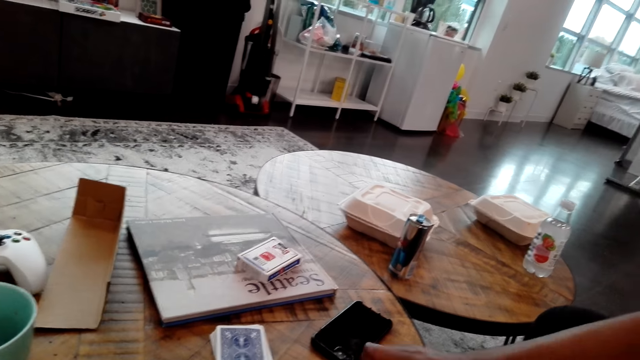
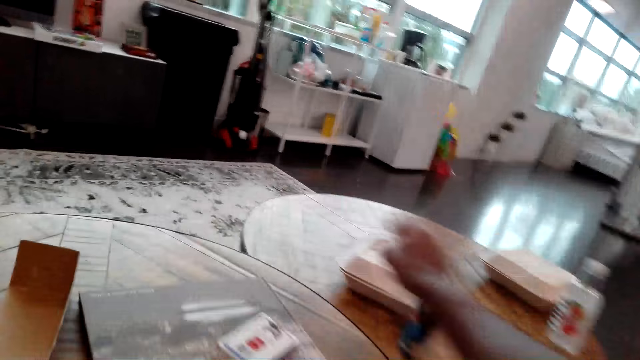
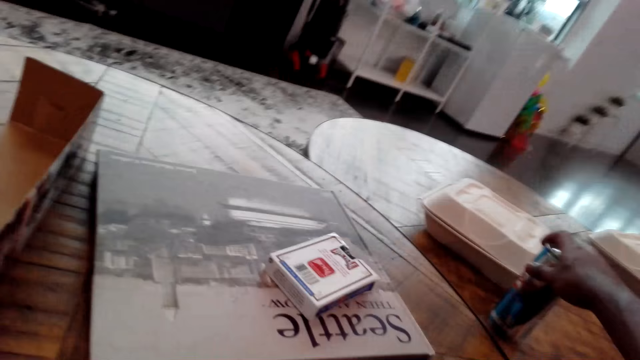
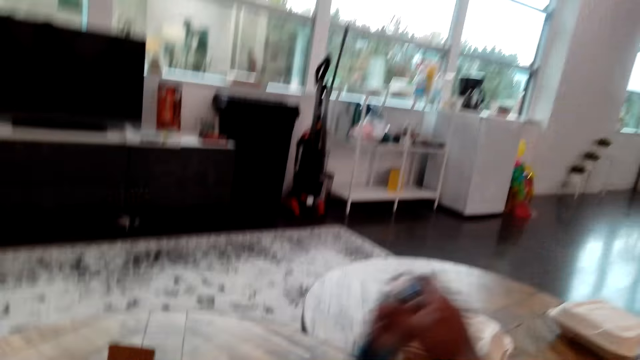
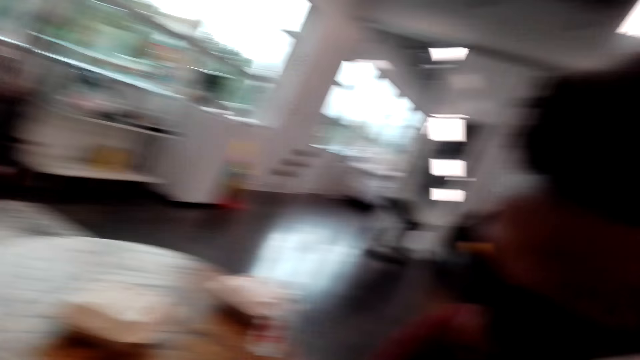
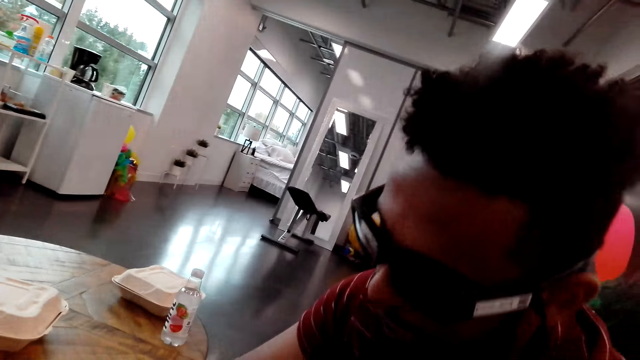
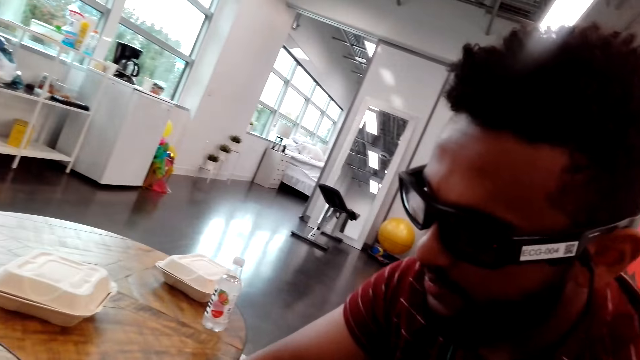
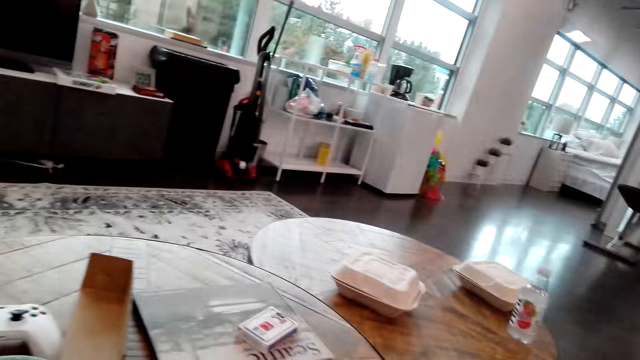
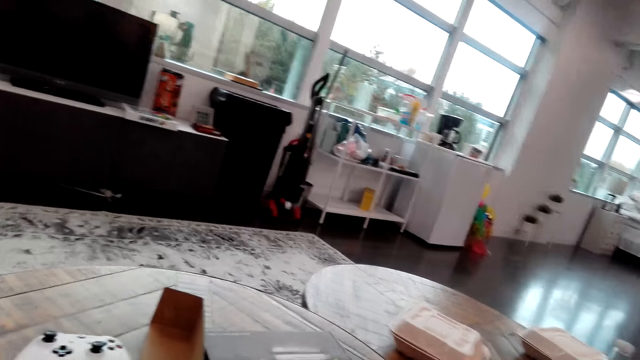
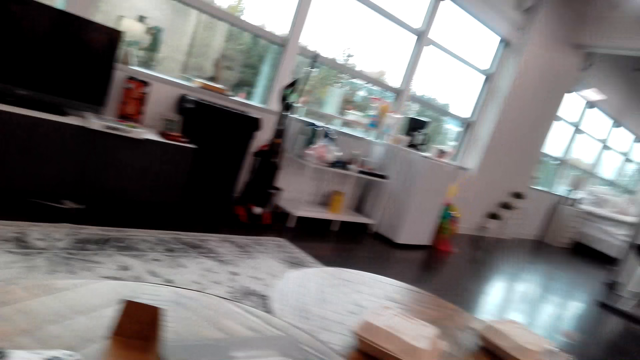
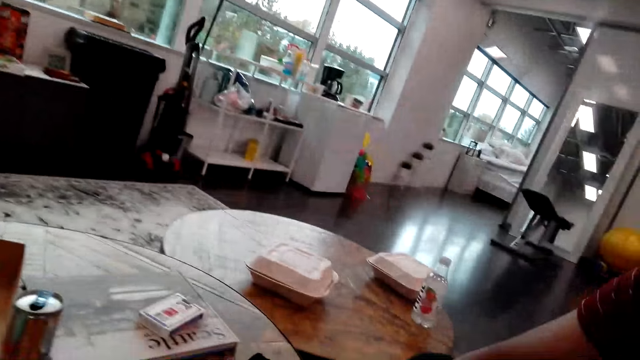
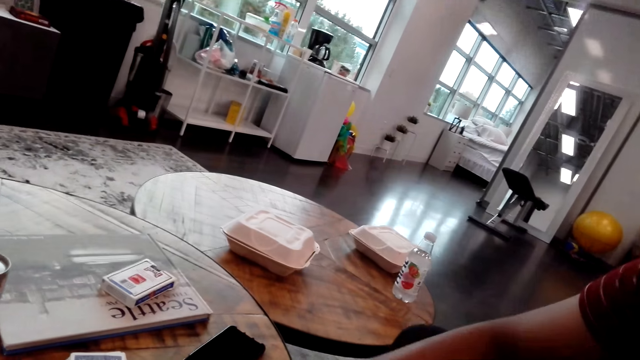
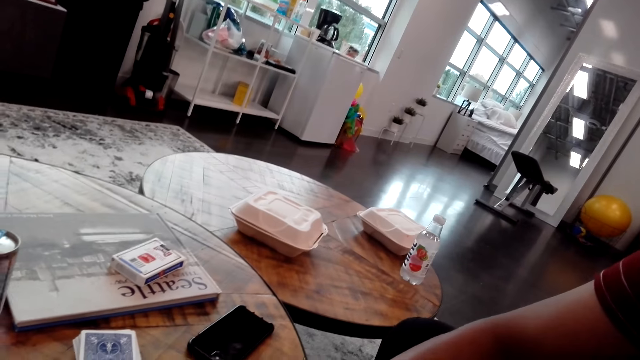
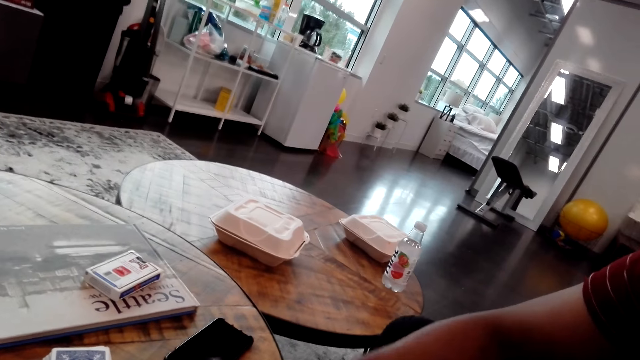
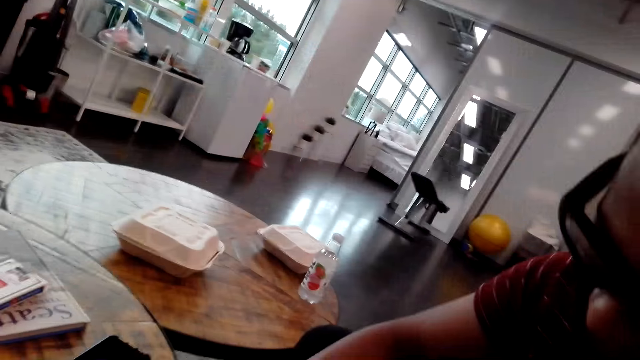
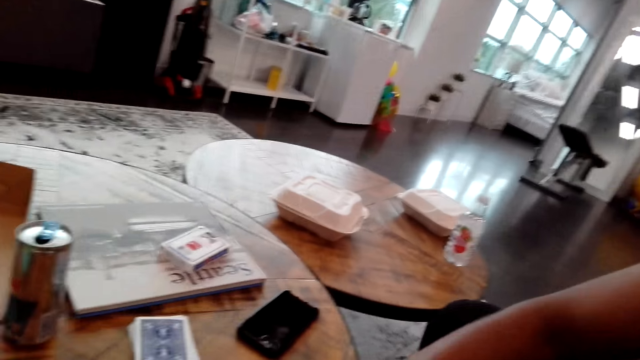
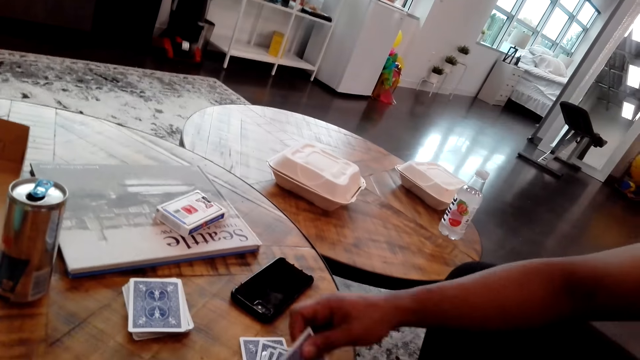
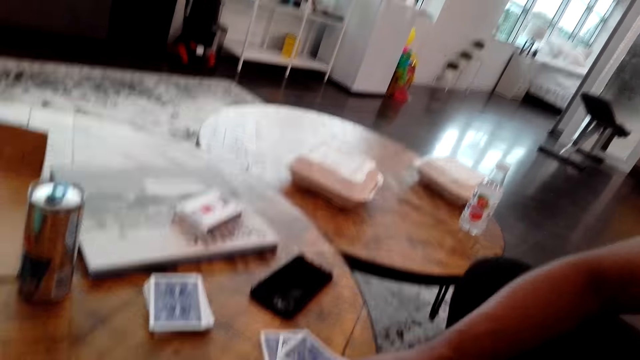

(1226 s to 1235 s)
A man picks up a drink can. The camera wearer moves a hand. The man talks to the camera wearer.

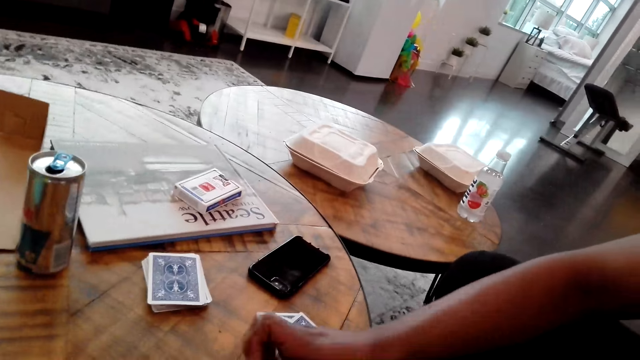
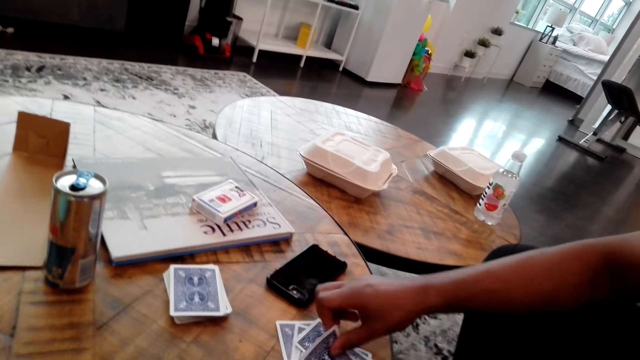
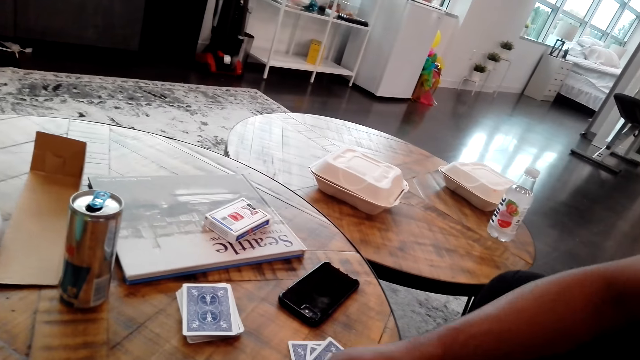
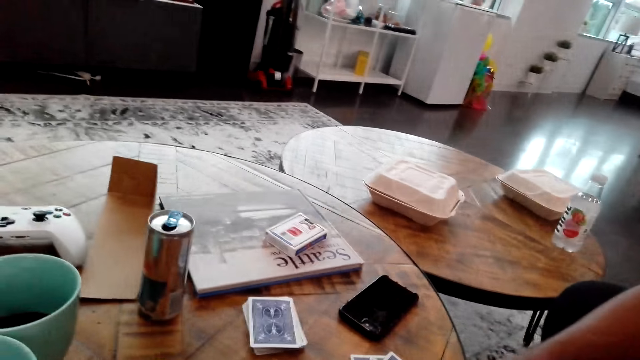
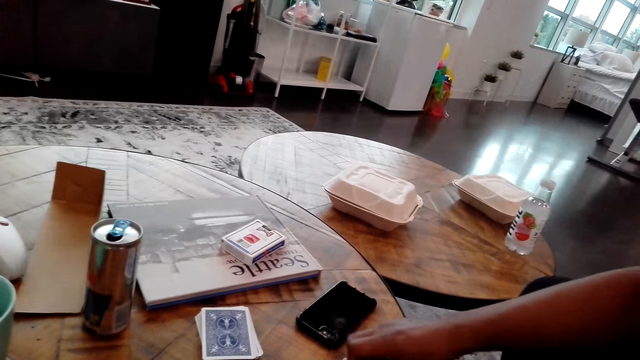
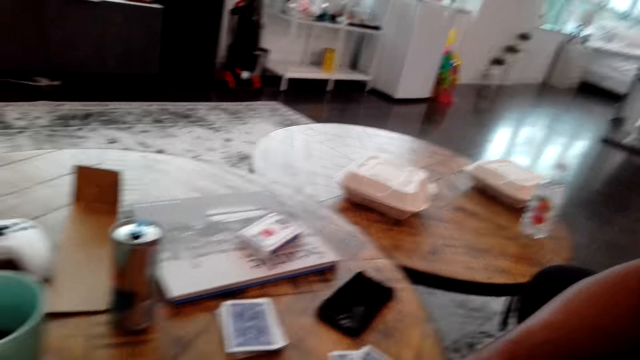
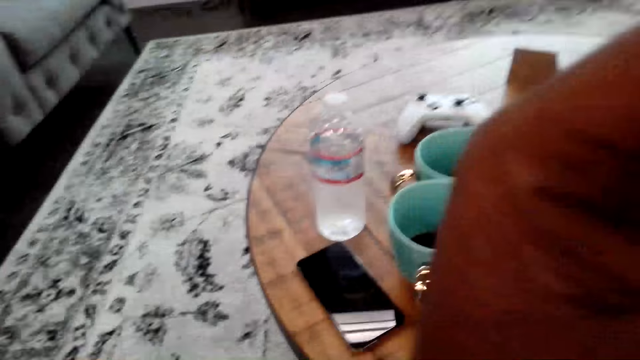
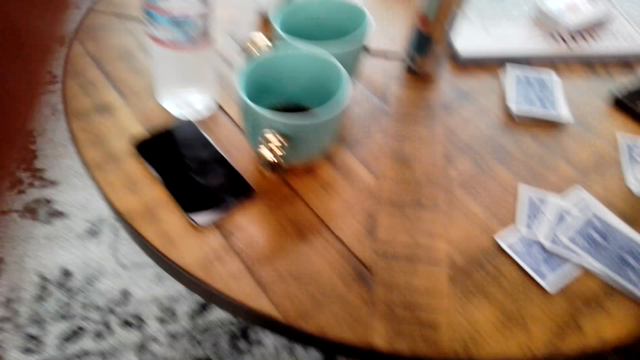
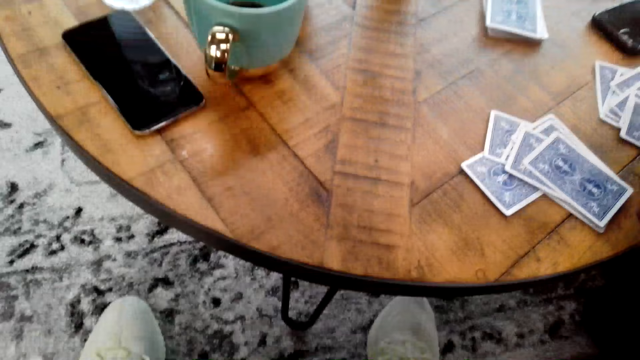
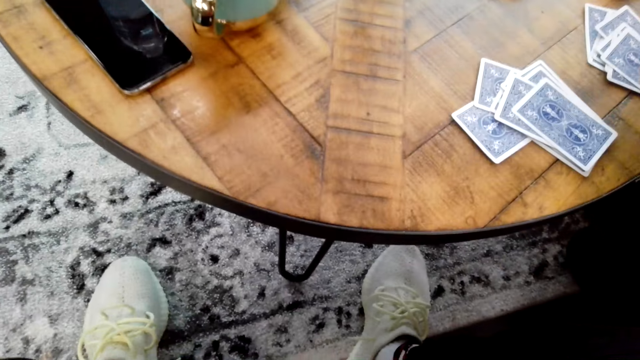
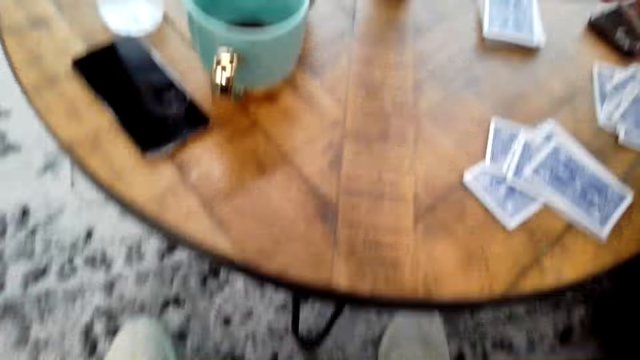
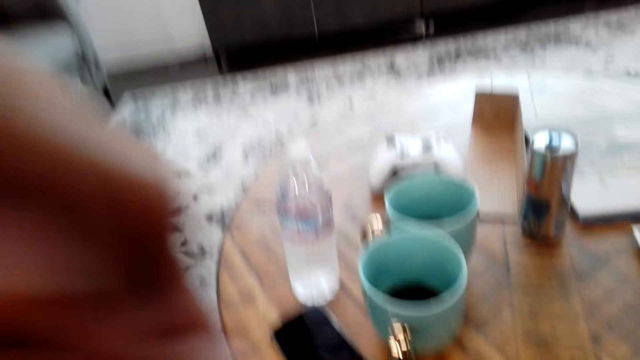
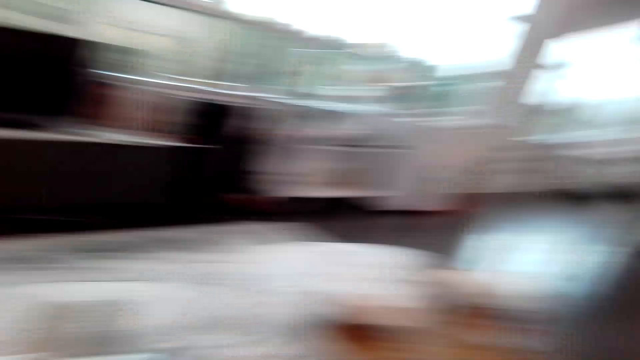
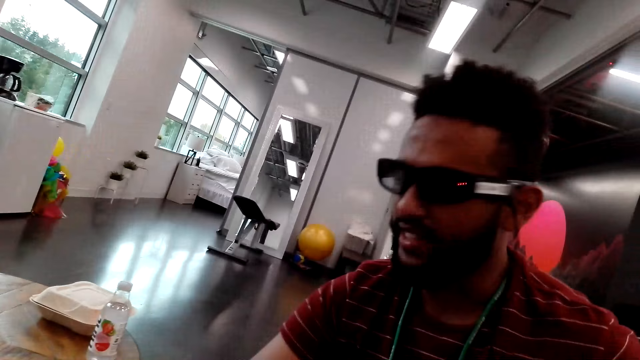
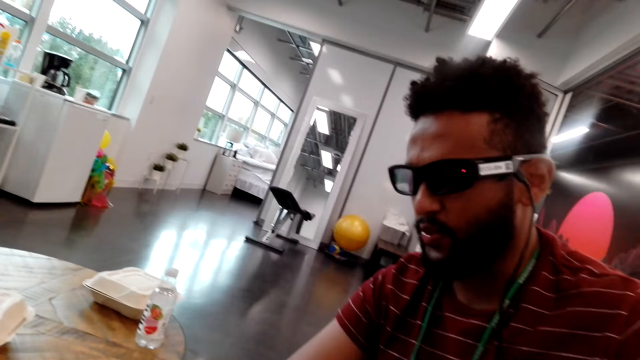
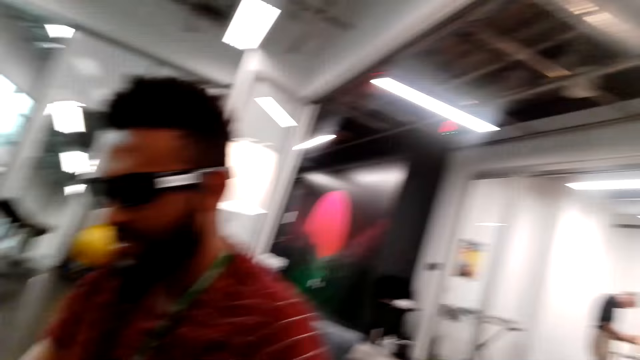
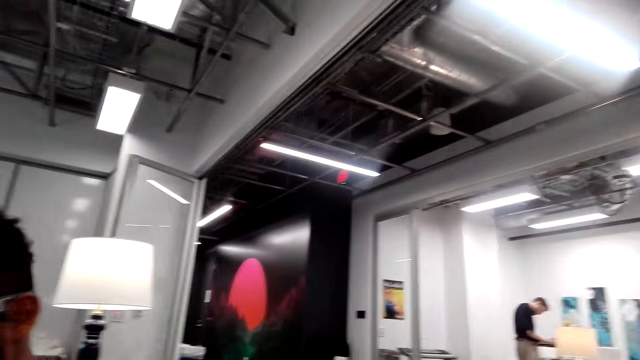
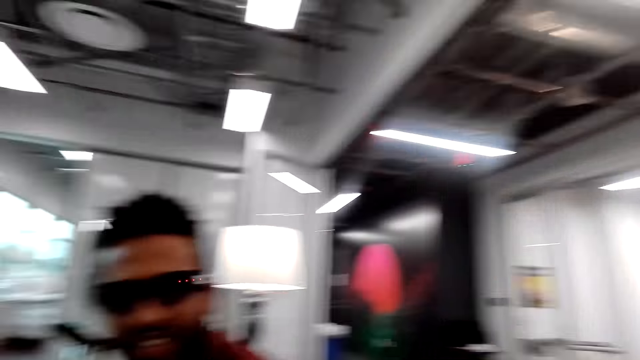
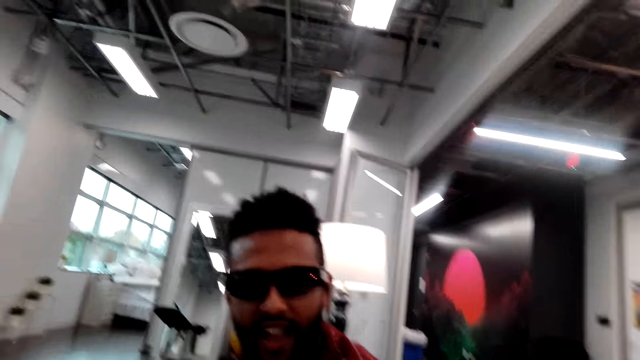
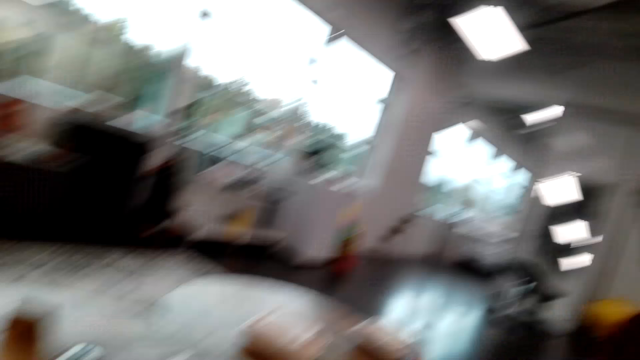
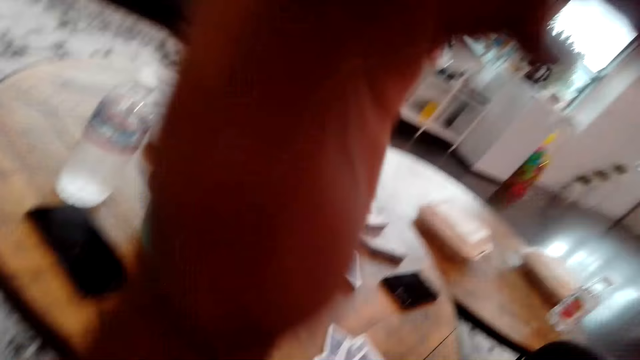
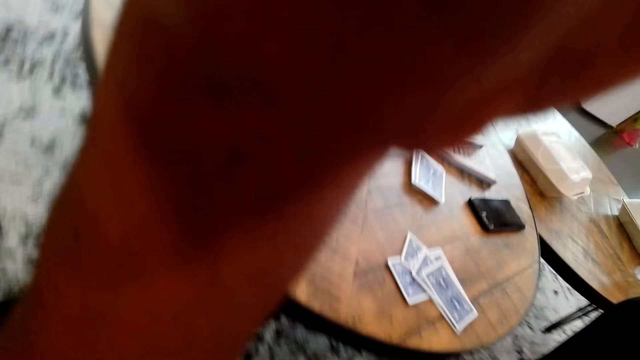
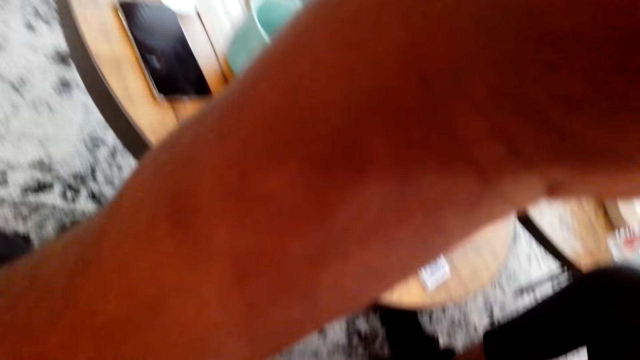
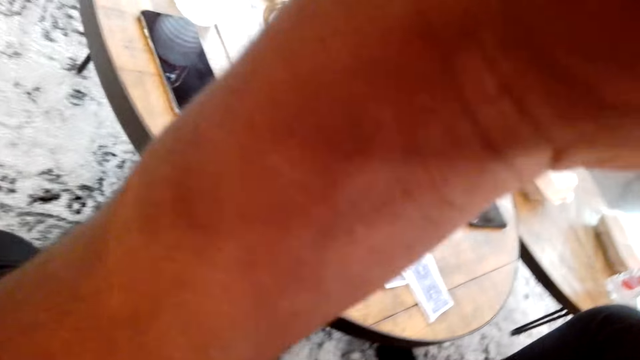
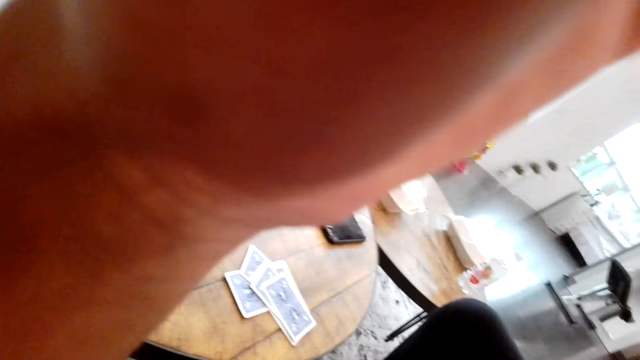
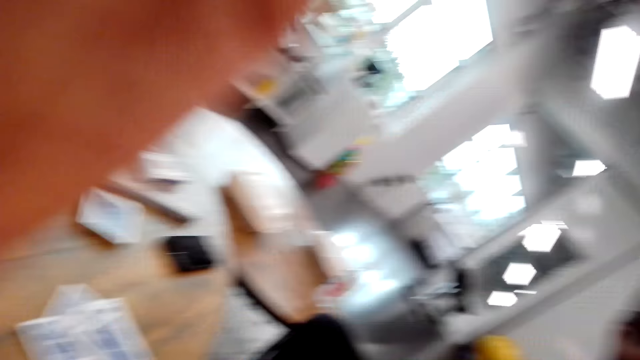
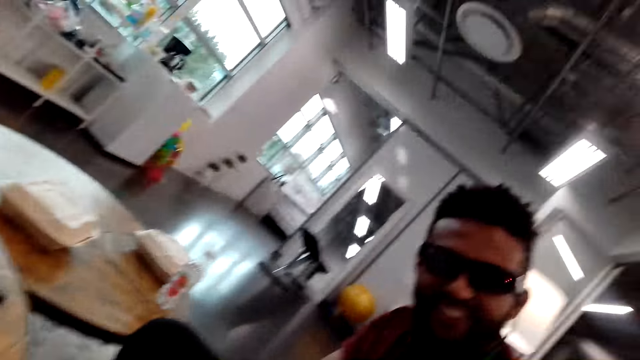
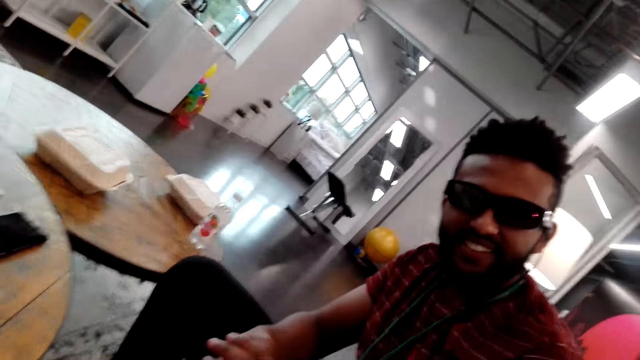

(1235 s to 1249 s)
A man drops a card on the table. The man touches the playing cards. He drops a card on the table repeatedly. He talks to the camera wearer. The camera wearer moves a hand. The man drops a card on the table. The camera wearer moves a hand. They talk to the man. They talk to the man again. The man talks to the camera wearer. The camera wearer raises a hand up.
